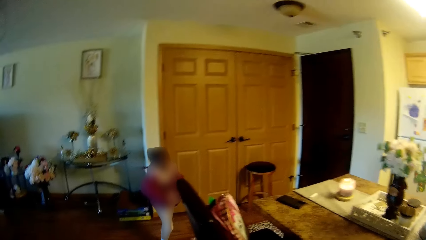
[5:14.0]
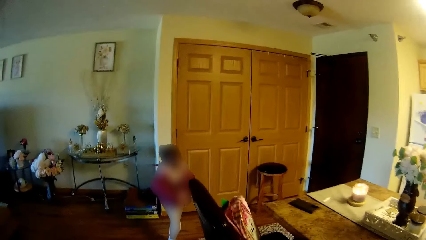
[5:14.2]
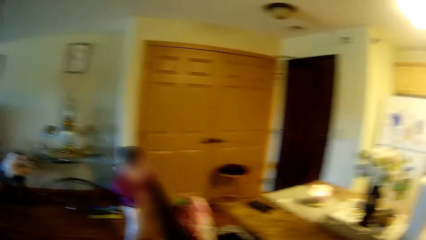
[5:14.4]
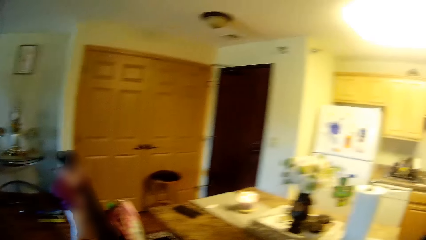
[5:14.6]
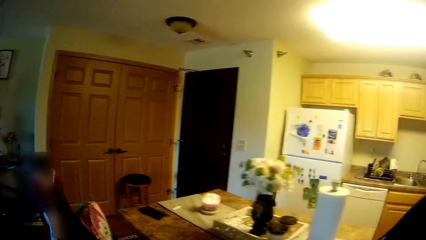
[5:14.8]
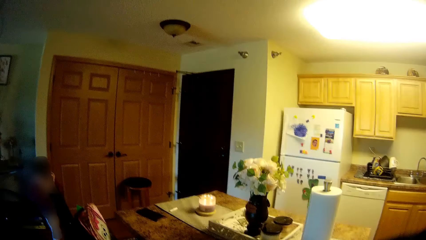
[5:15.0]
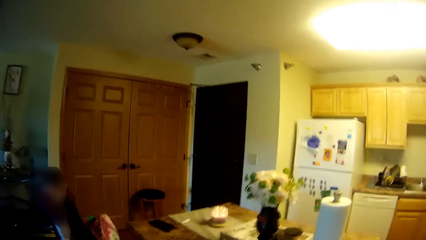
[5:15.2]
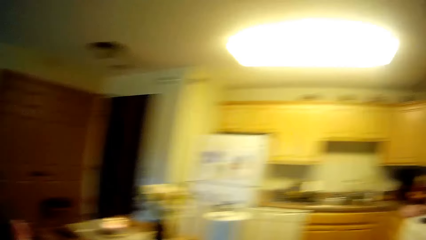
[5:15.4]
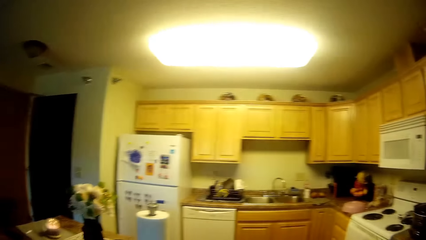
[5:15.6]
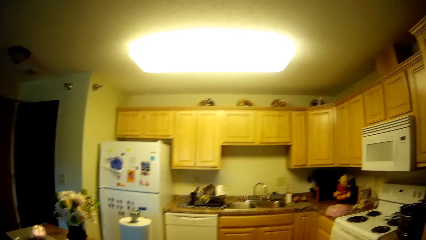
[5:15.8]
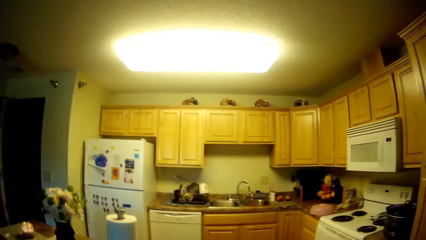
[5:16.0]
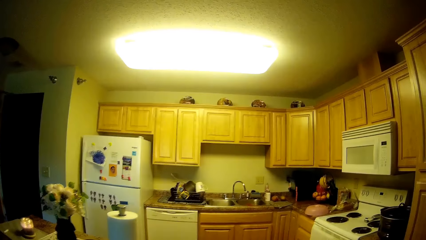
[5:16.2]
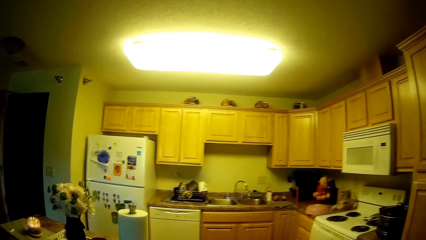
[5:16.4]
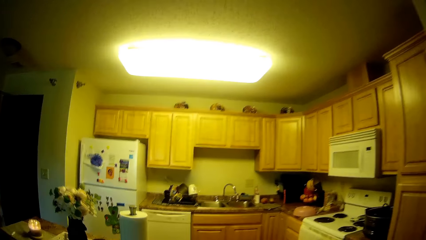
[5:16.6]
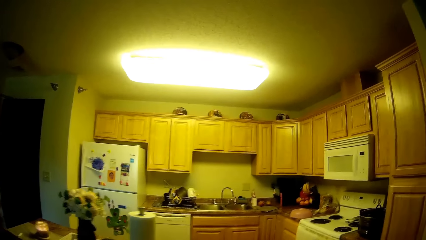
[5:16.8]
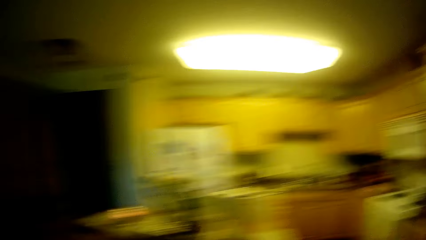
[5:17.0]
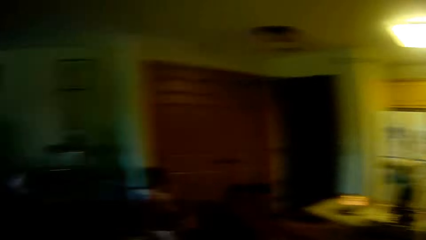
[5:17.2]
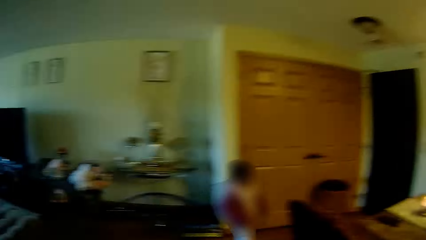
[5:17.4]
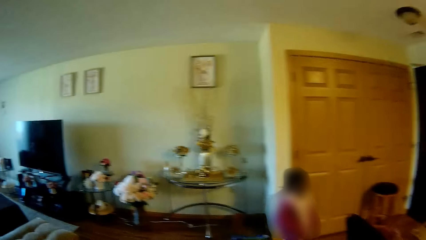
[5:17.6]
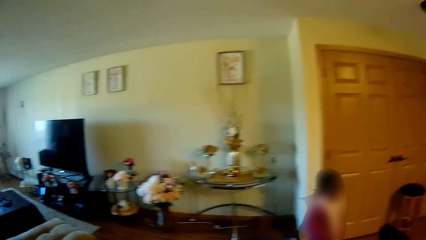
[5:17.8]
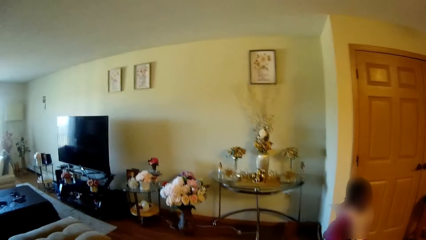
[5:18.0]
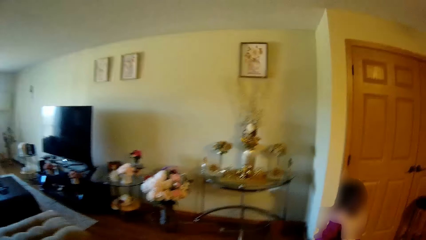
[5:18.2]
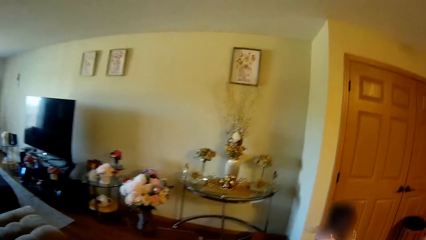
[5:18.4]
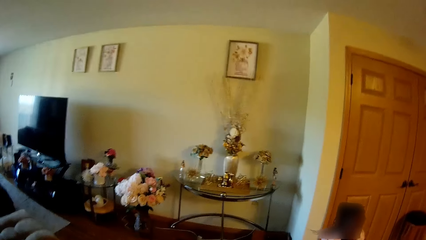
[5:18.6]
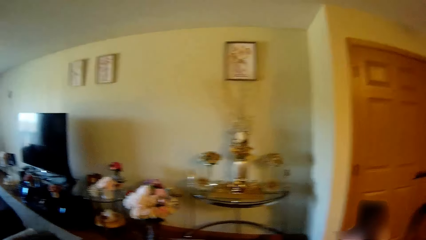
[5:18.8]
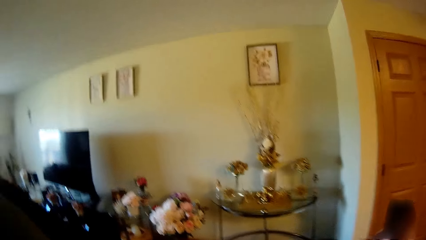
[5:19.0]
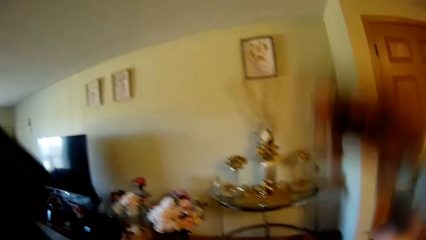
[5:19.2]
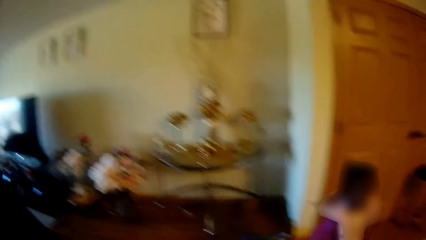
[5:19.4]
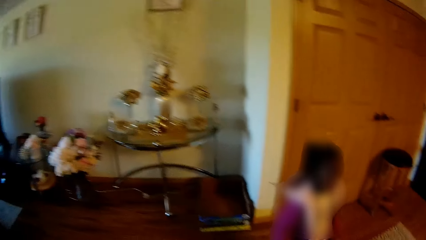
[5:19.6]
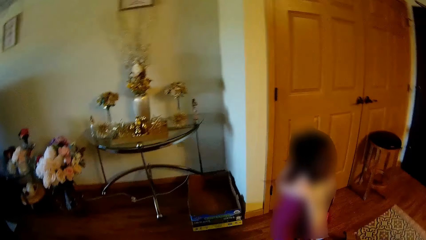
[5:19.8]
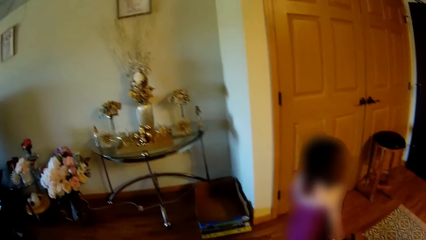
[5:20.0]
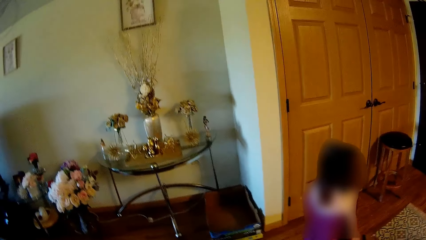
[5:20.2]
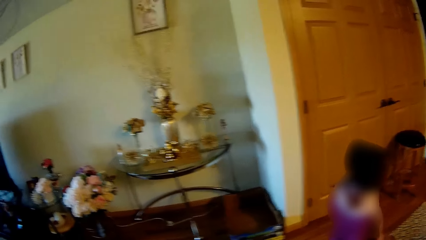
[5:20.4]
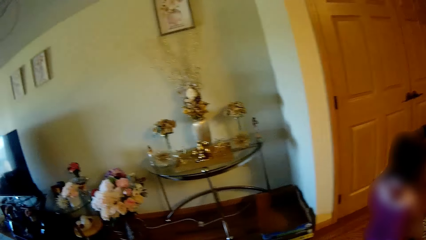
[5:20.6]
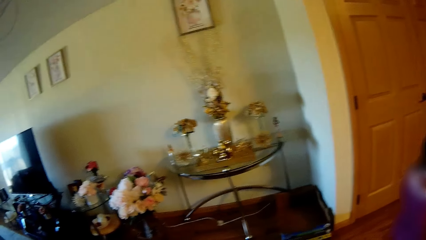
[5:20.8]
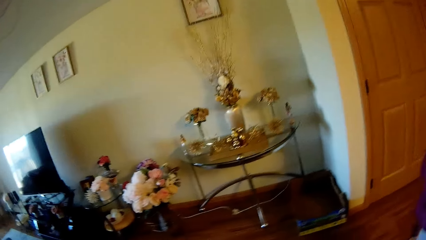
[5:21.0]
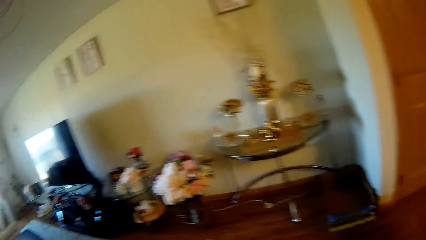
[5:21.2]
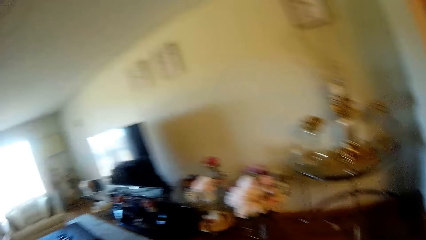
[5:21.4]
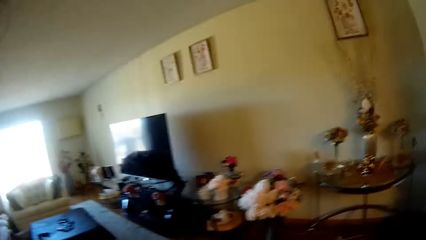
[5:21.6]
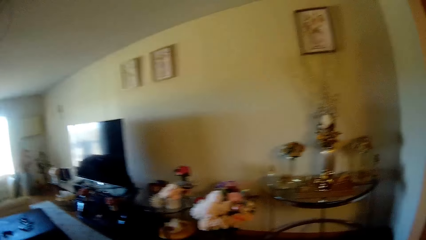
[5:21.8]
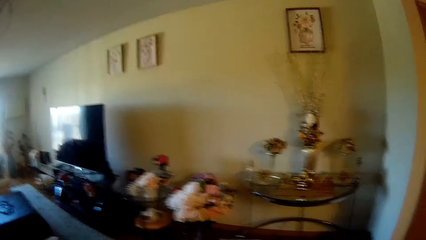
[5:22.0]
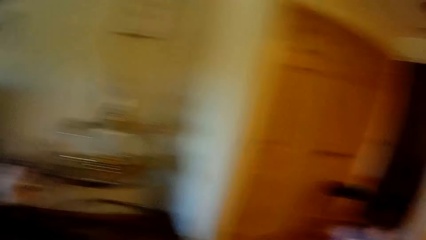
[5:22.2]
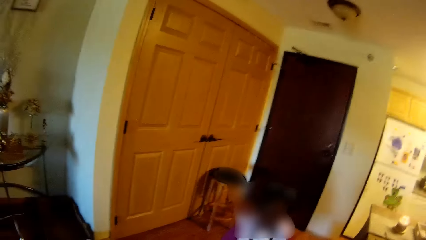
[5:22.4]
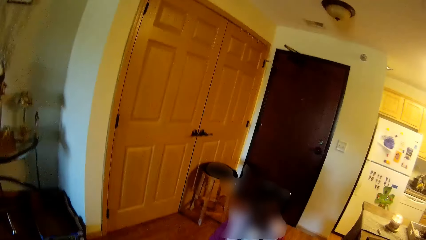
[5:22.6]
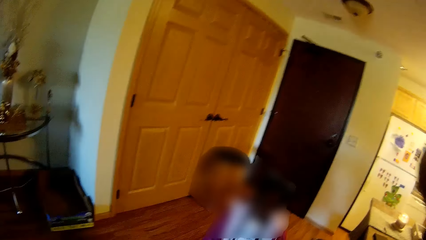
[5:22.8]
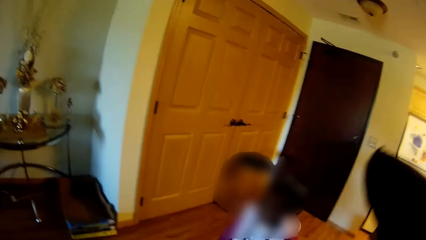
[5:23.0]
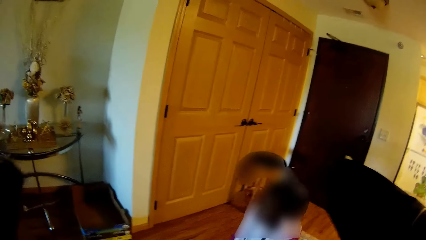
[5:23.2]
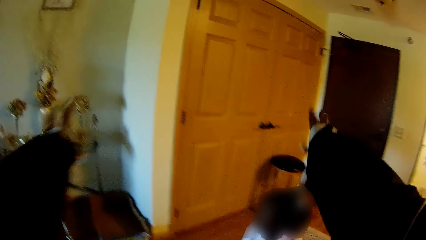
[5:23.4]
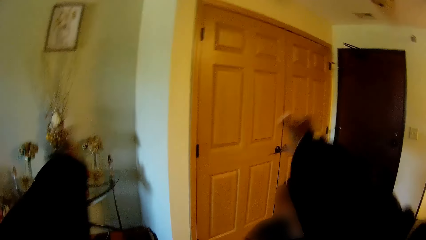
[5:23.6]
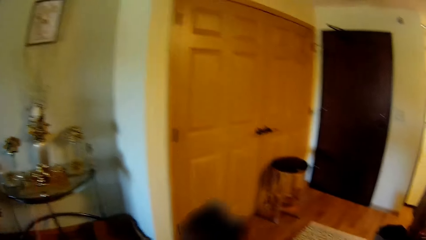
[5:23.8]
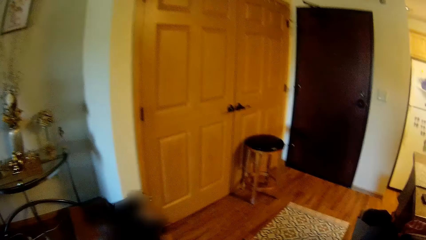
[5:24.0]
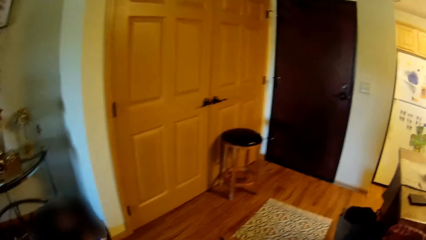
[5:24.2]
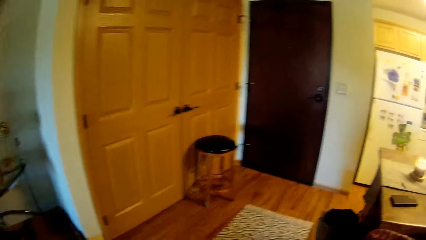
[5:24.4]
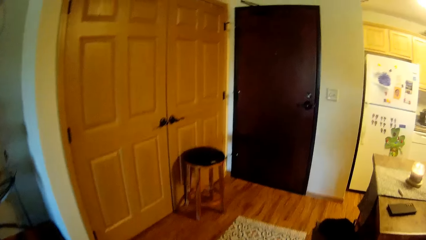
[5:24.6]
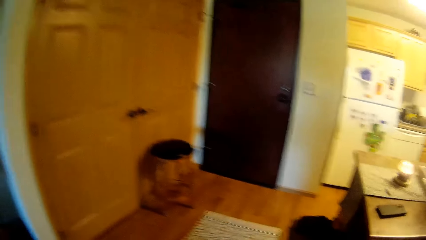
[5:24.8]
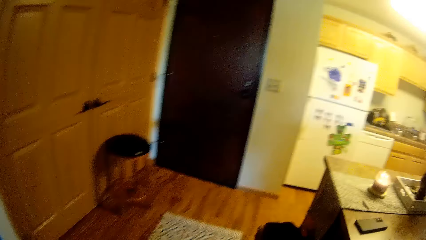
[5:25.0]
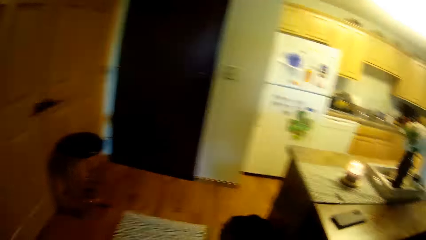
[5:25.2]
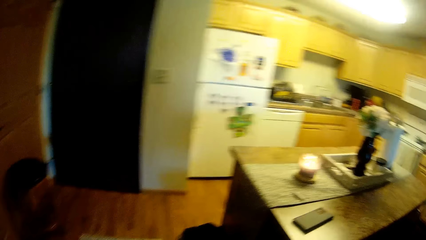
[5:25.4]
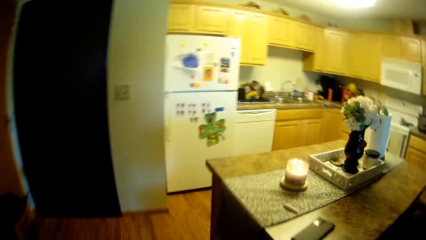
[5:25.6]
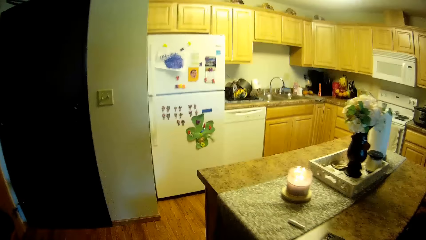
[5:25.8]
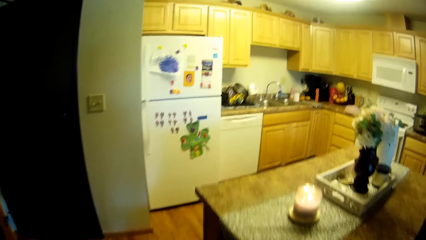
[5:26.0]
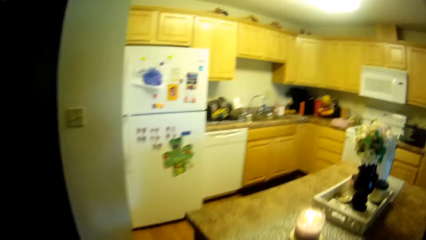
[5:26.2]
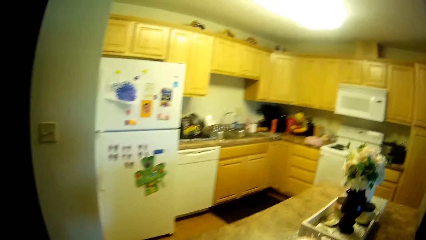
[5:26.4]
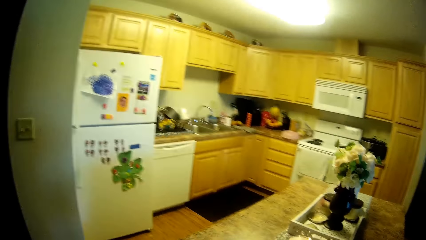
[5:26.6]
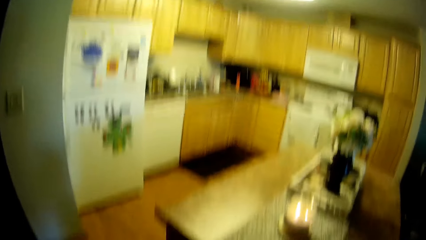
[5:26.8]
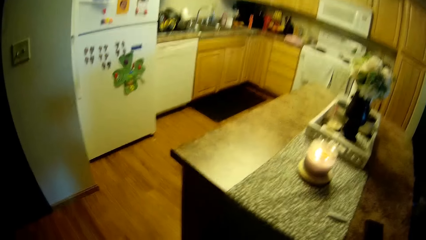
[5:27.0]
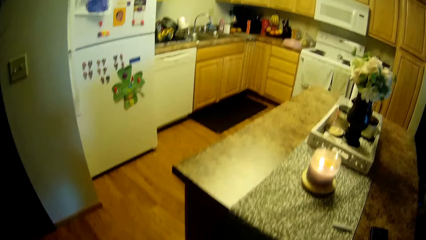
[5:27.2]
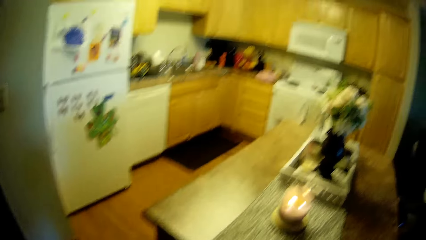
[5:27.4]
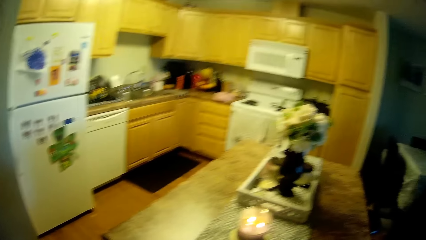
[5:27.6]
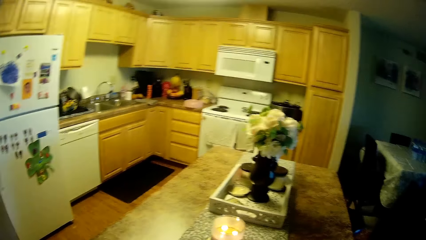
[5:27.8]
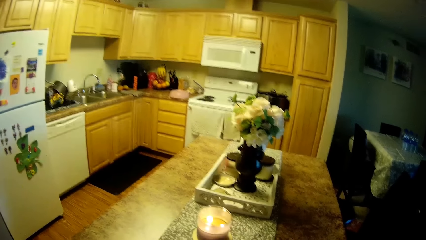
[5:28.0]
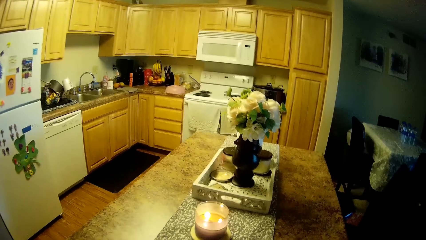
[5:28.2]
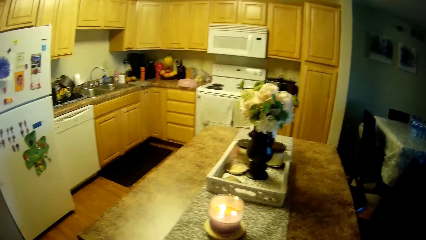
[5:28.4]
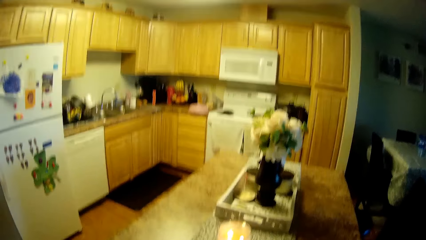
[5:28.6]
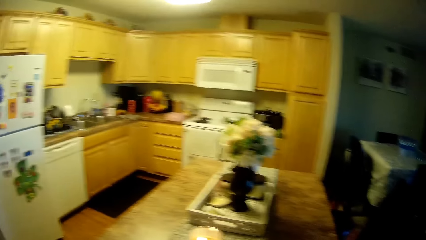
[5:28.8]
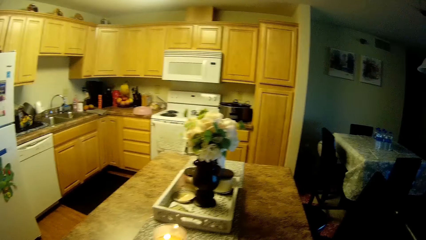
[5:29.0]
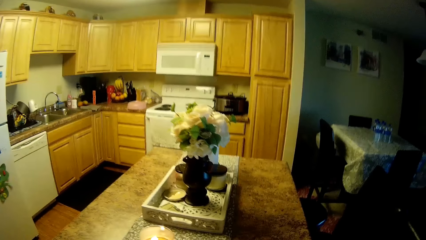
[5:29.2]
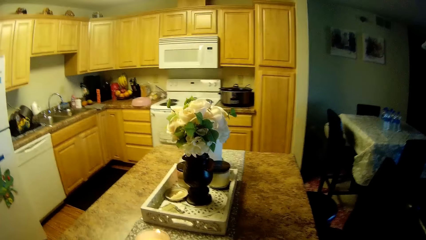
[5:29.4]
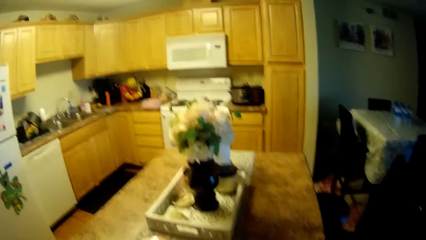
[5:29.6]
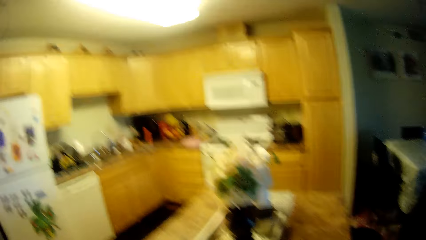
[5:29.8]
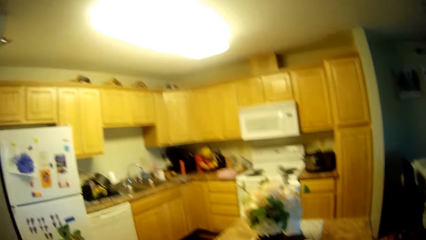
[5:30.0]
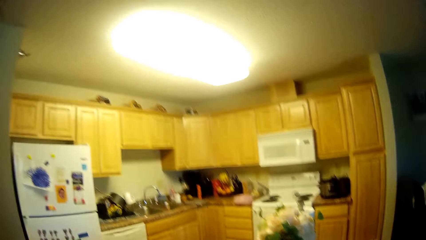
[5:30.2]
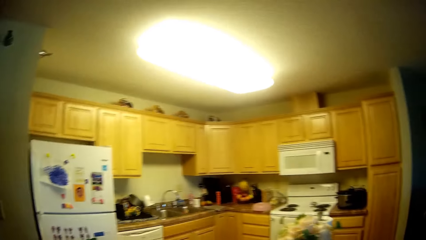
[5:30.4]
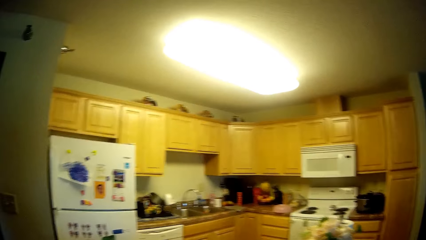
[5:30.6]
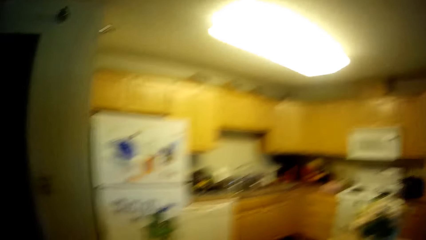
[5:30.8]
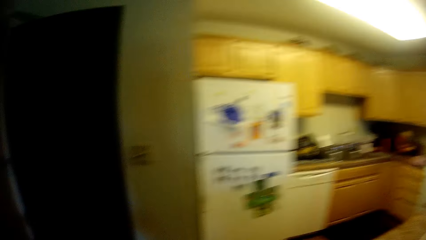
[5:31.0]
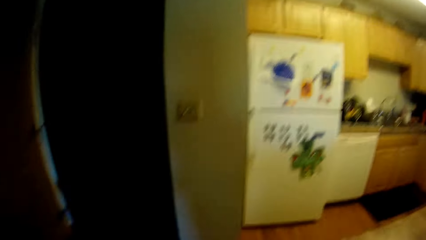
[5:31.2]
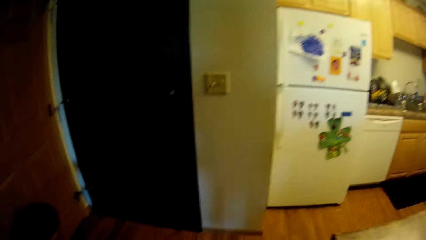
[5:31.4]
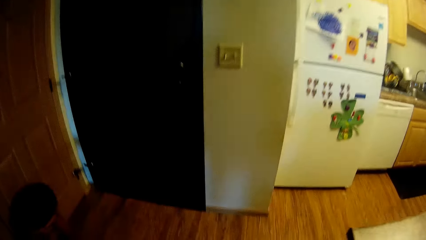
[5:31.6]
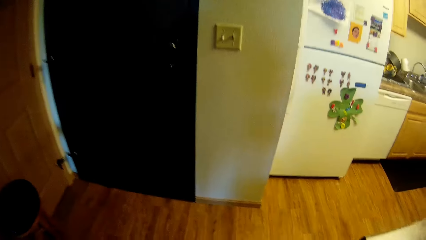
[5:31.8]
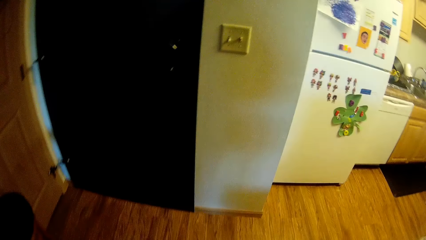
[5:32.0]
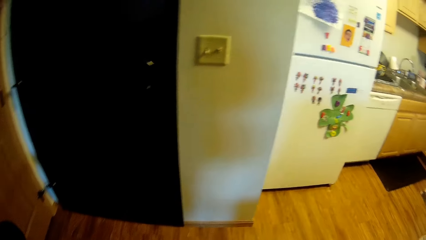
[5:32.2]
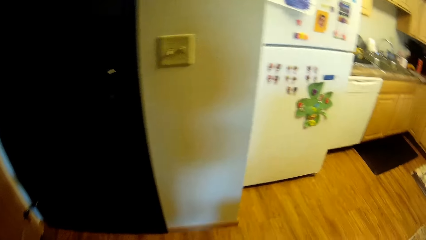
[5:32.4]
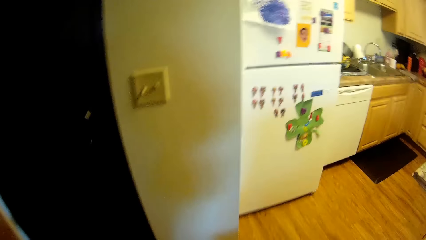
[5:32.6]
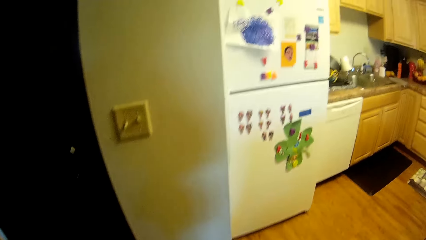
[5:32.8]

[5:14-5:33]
The camera wearer moves around. They lift both hands. They stretch both hands. They laugh.
